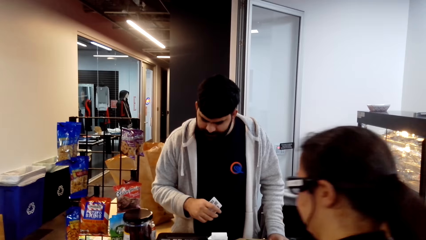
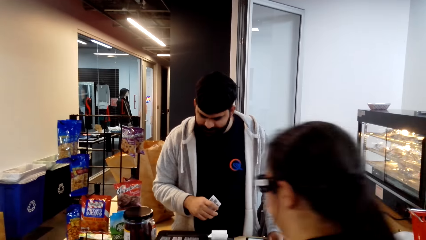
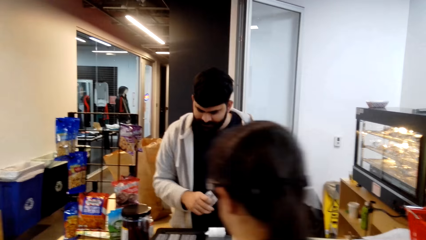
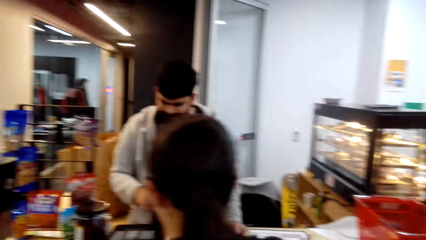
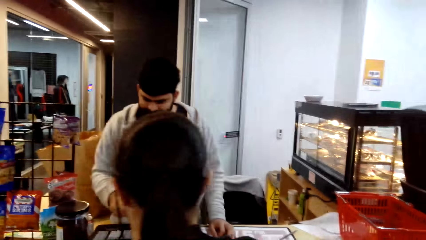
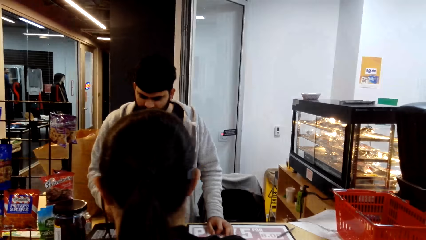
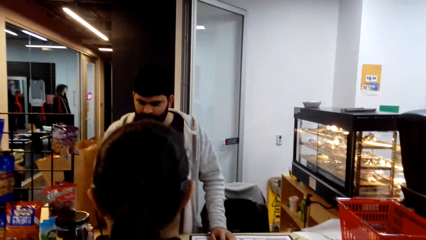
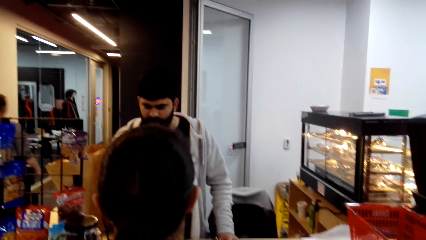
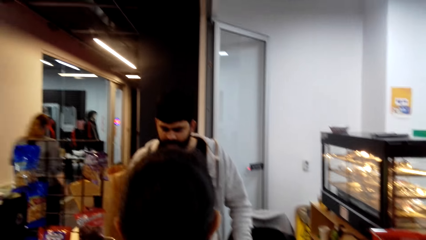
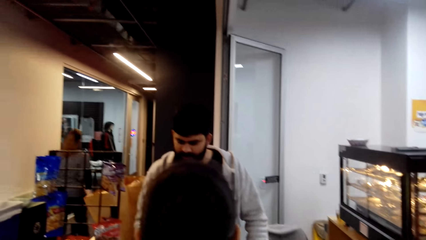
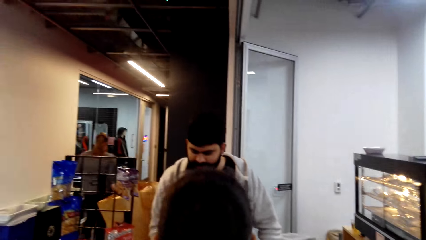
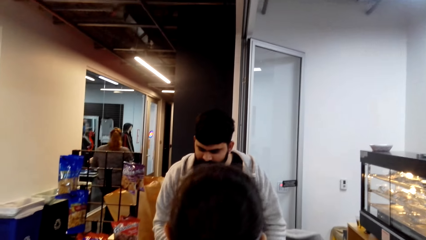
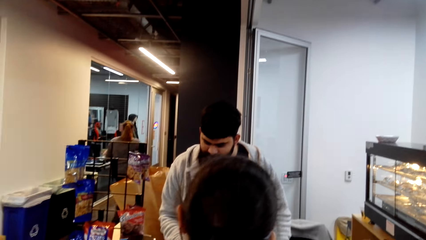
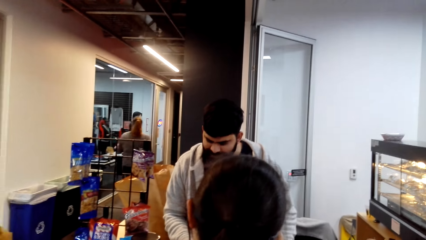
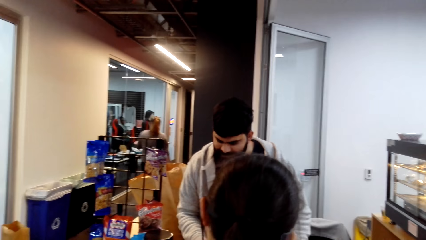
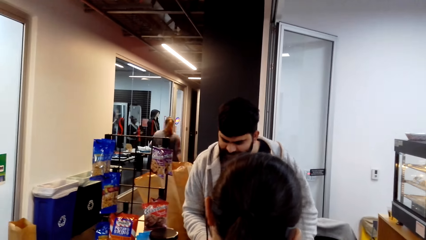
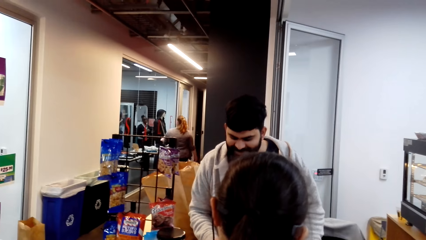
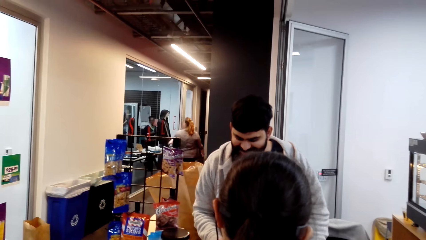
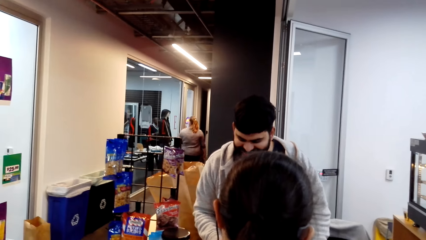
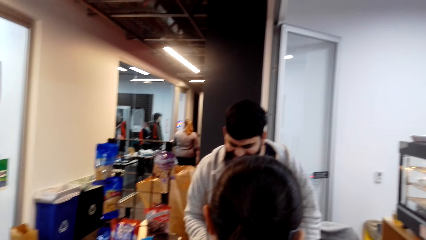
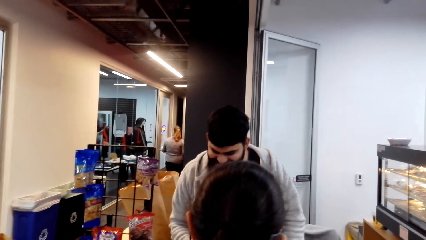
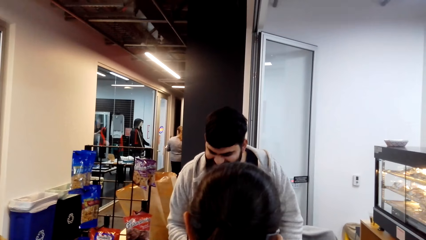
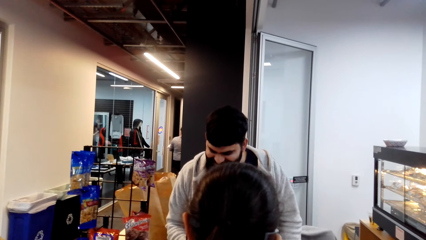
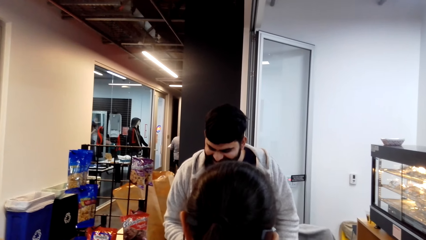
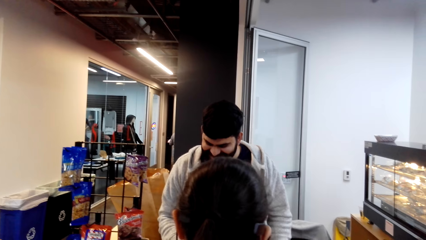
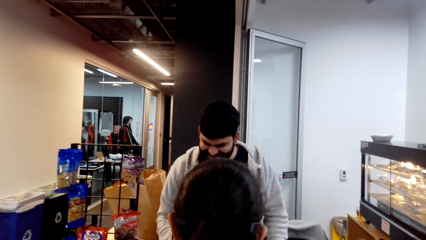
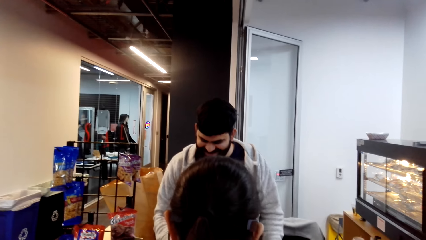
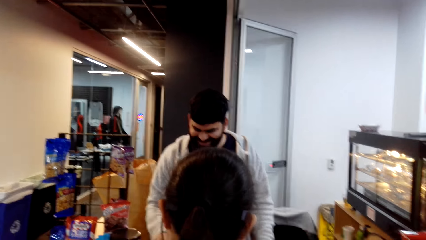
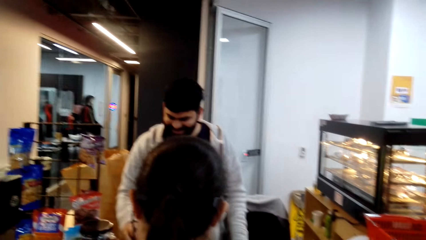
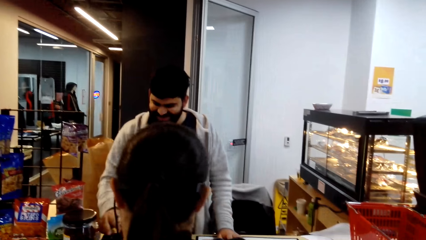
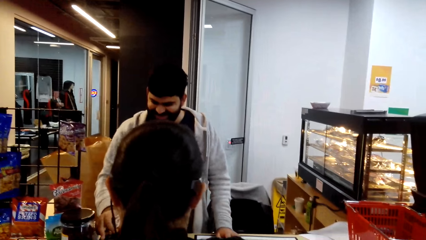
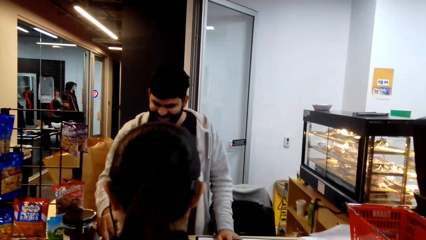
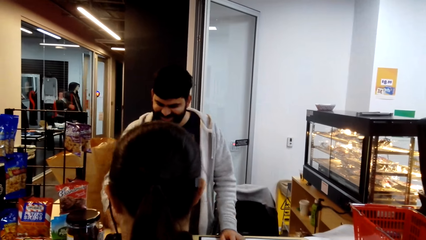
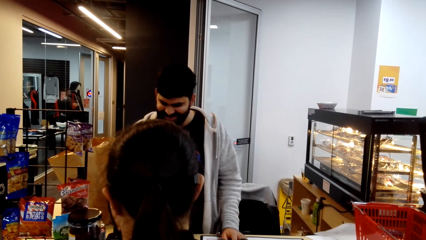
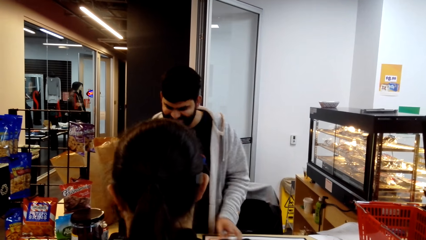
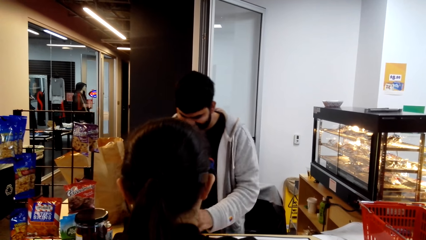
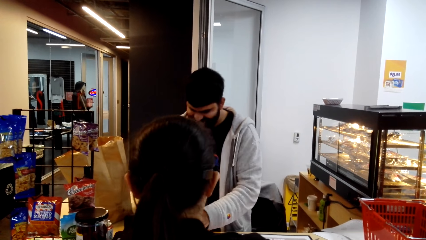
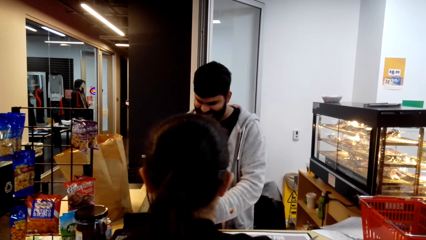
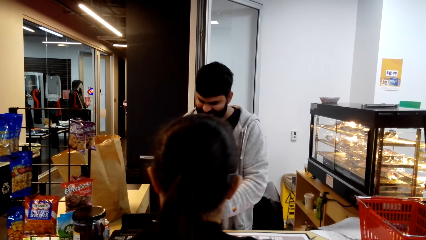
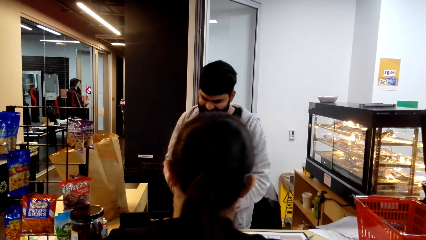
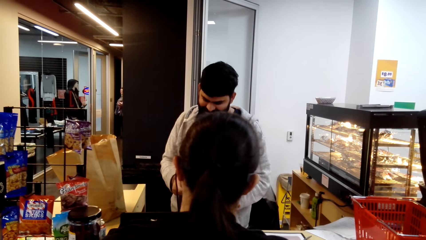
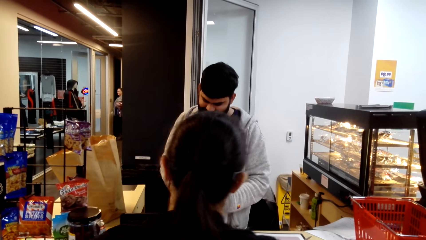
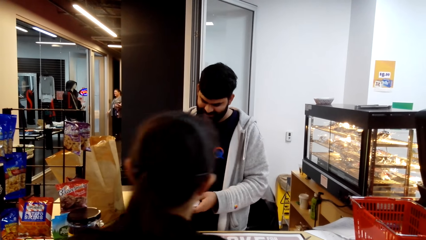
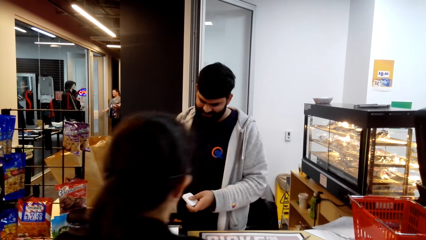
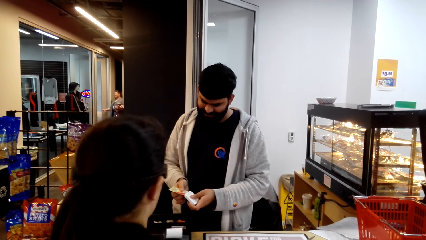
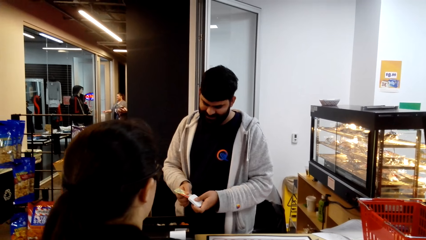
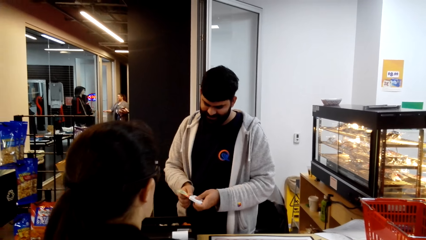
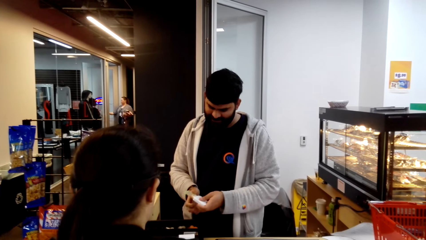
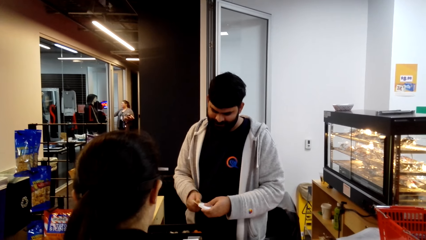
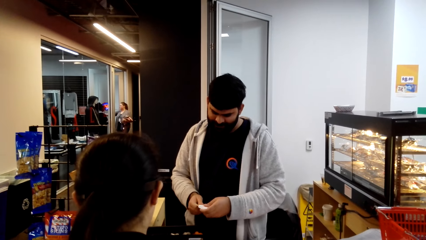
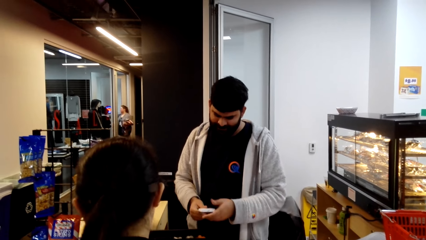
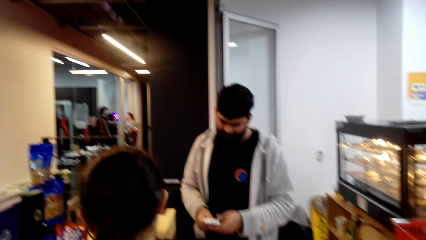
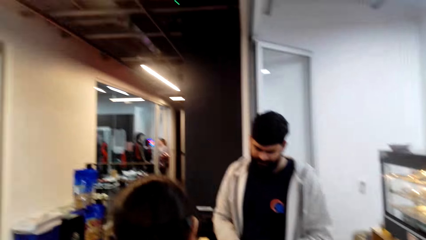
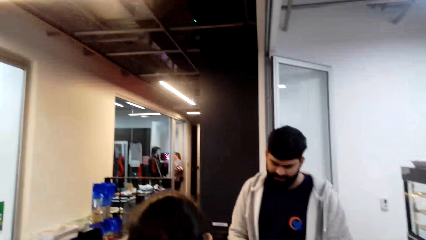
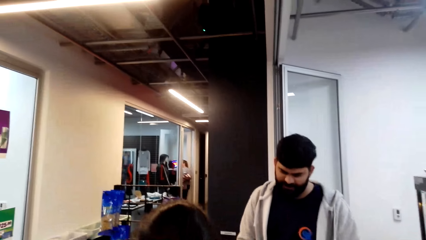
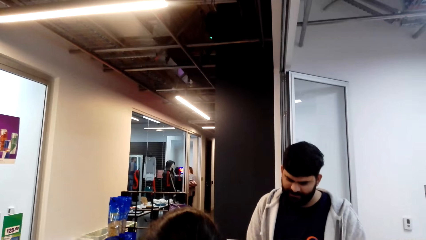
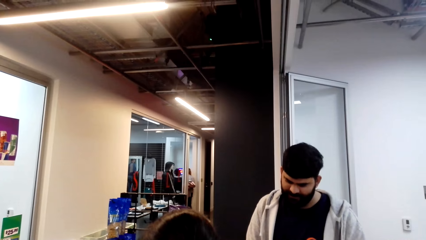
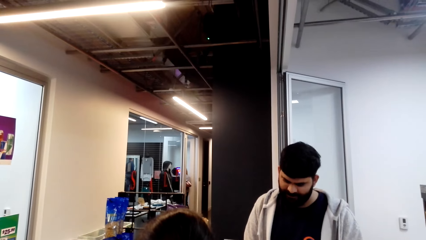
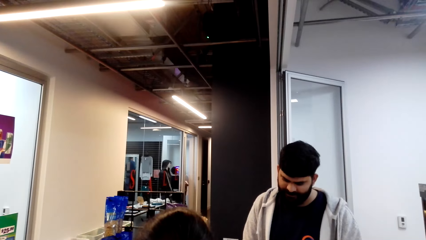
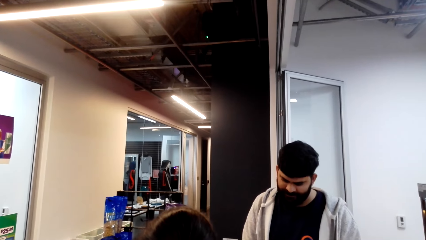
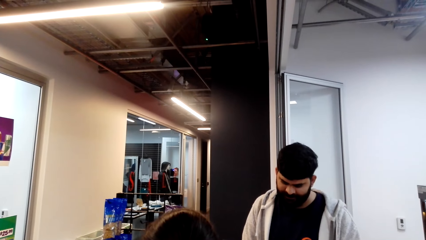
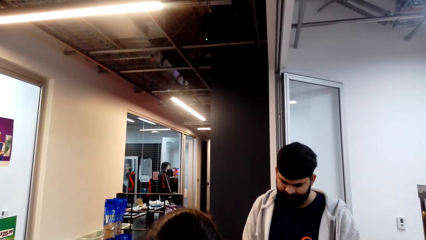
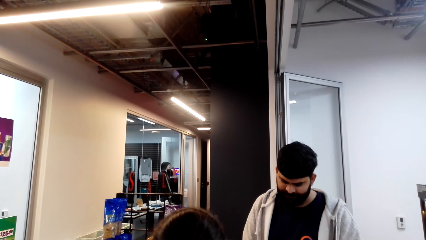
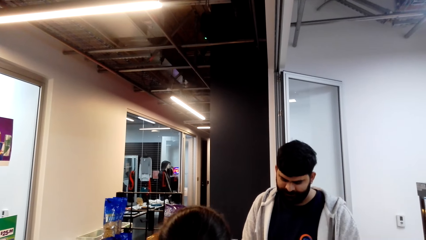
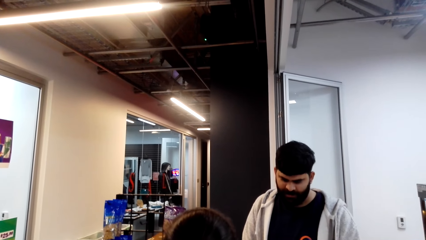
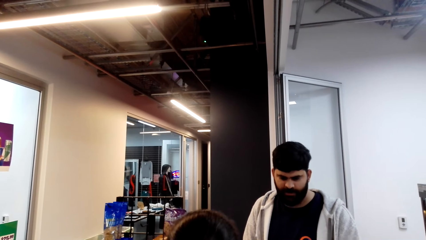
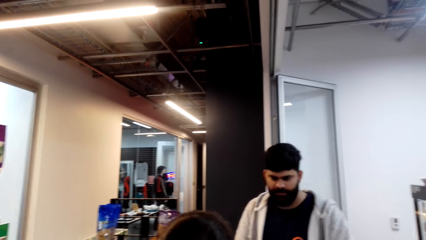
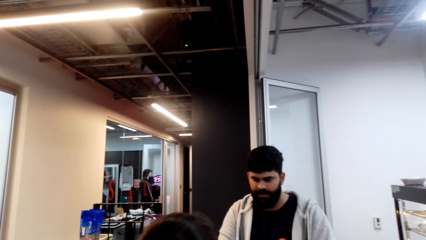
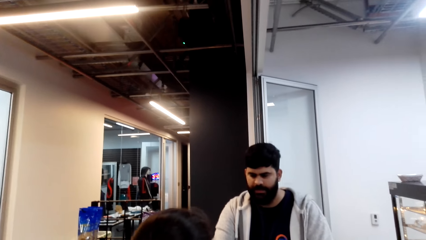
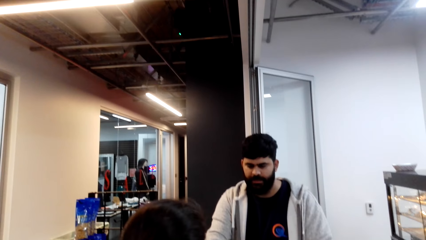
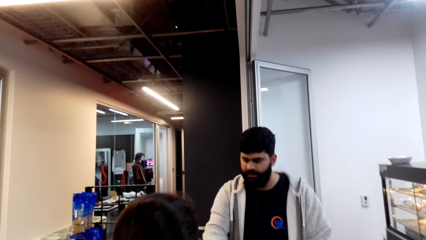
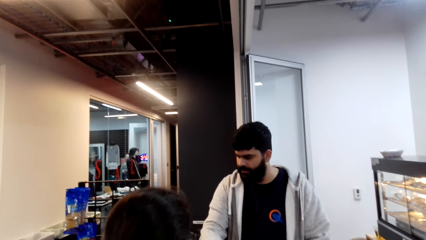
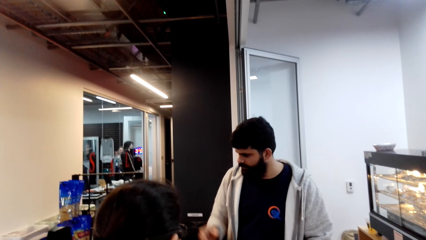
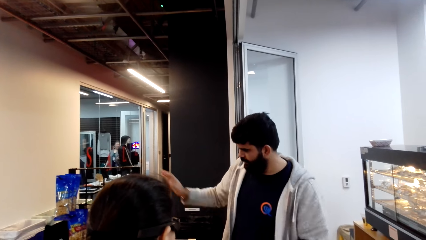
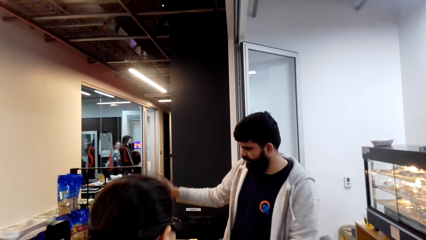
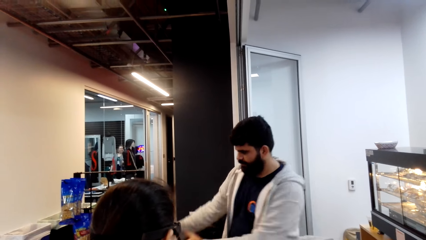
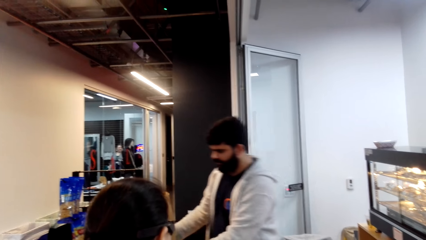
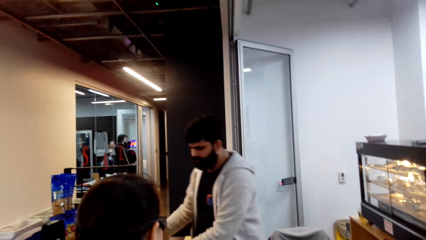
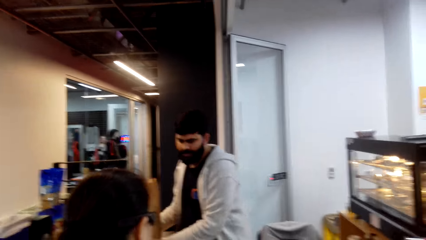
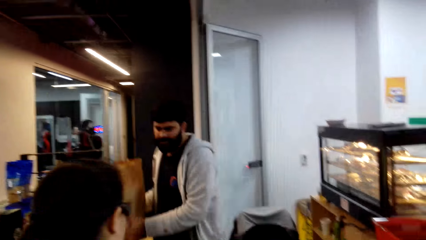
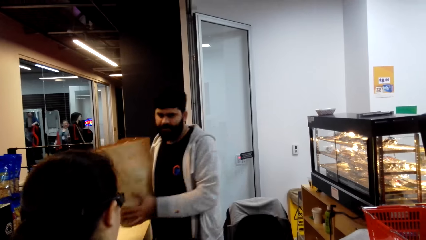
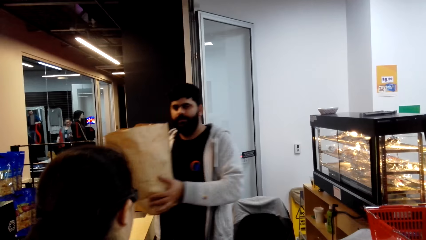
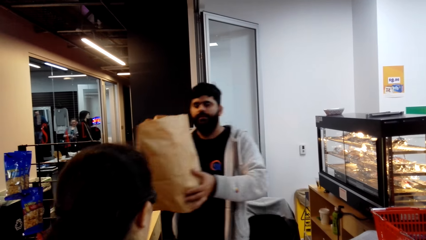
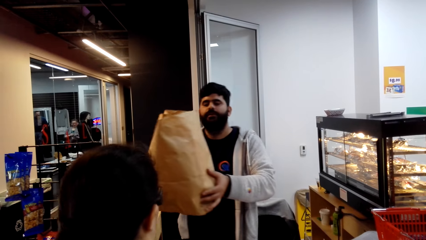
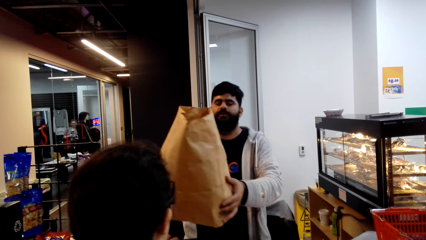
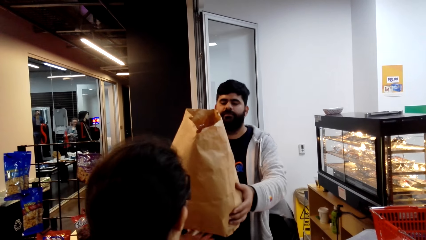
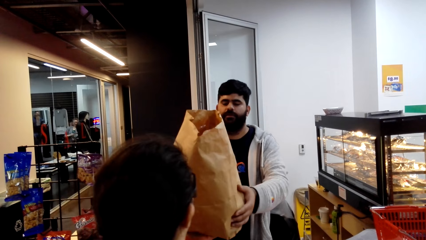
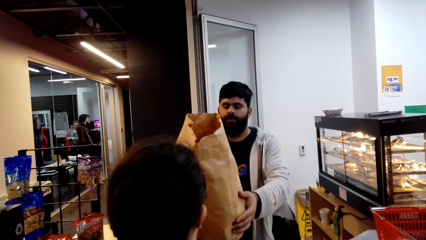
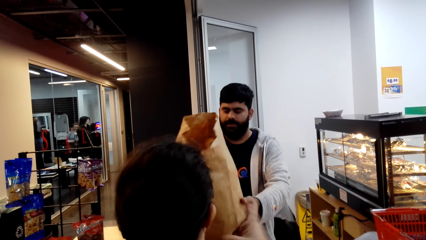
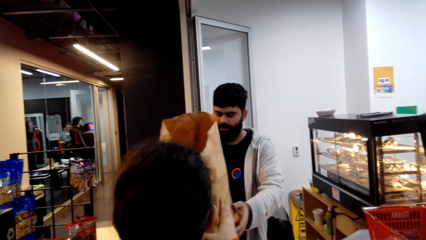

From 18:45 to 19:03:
A lady talks with a man. The man places a card in the machine. The camera wearer looks around. The man gives a bag to the lady.
